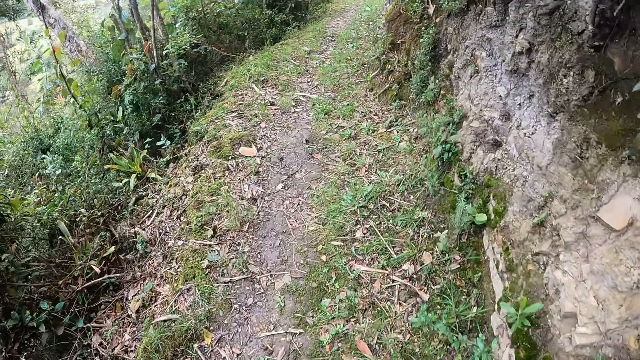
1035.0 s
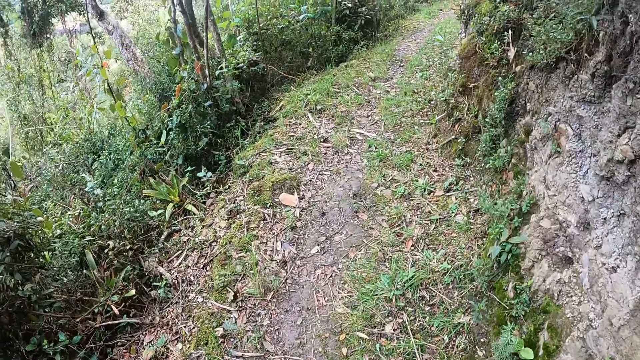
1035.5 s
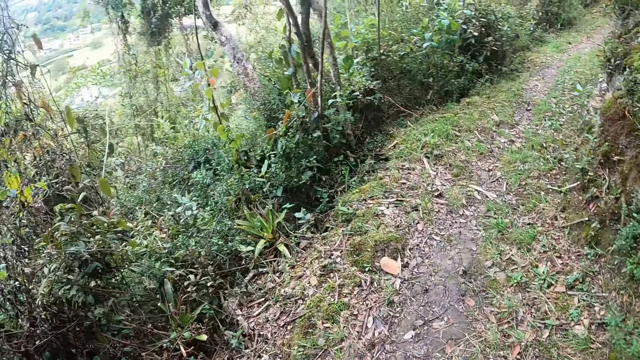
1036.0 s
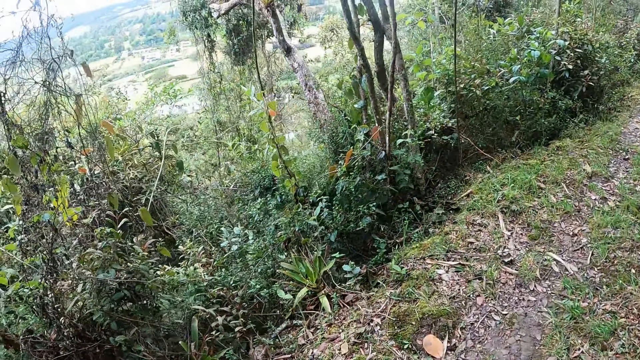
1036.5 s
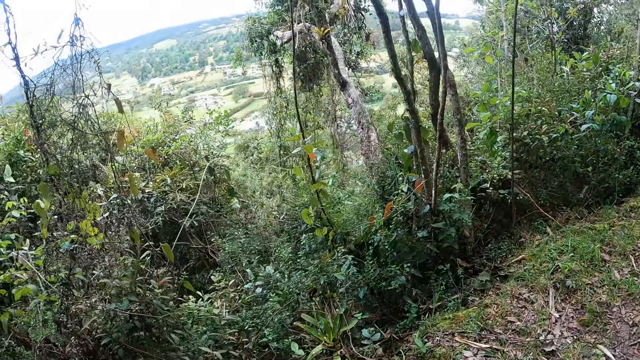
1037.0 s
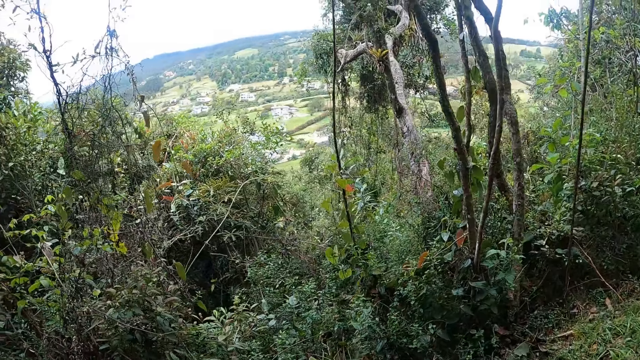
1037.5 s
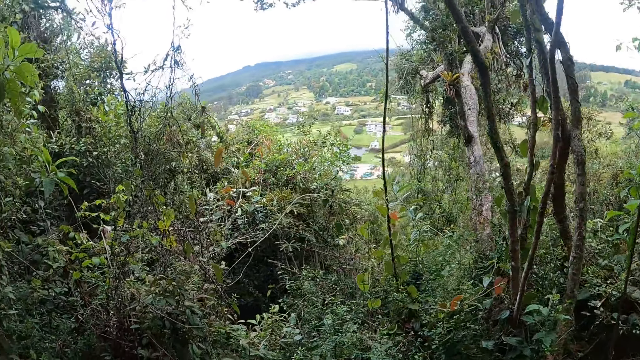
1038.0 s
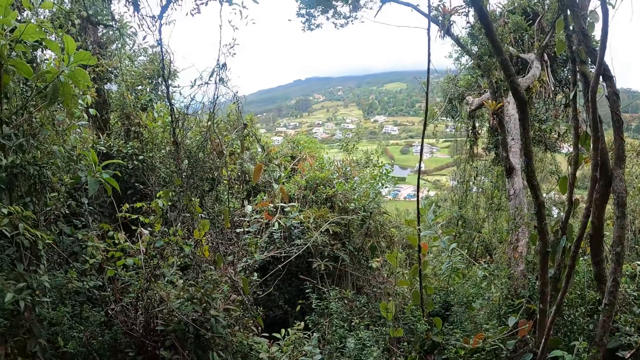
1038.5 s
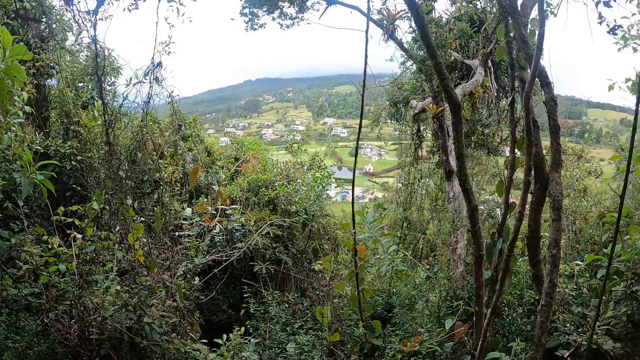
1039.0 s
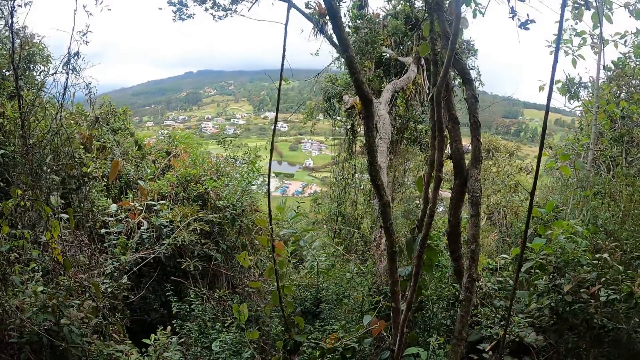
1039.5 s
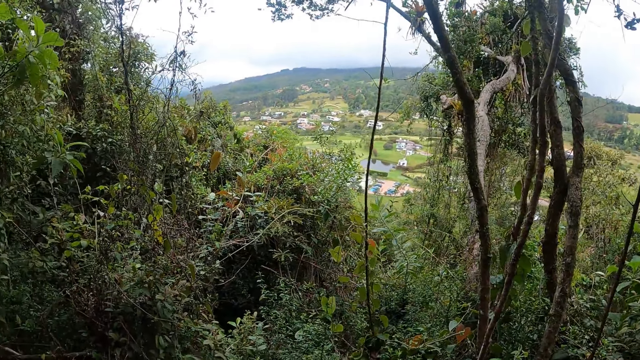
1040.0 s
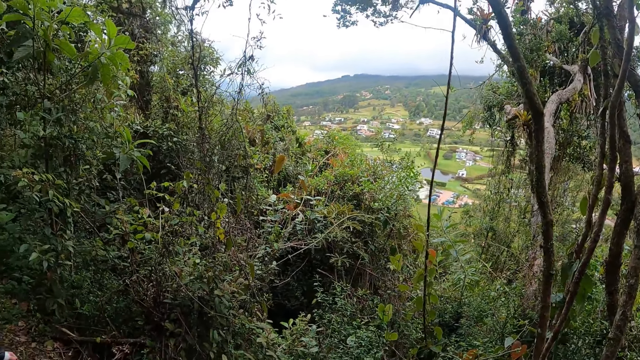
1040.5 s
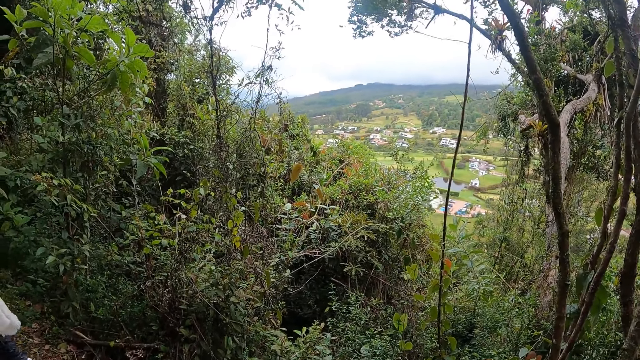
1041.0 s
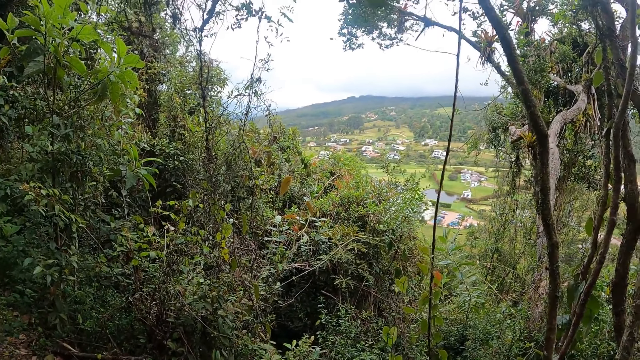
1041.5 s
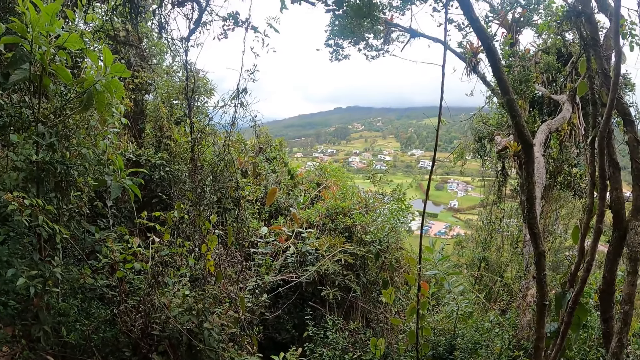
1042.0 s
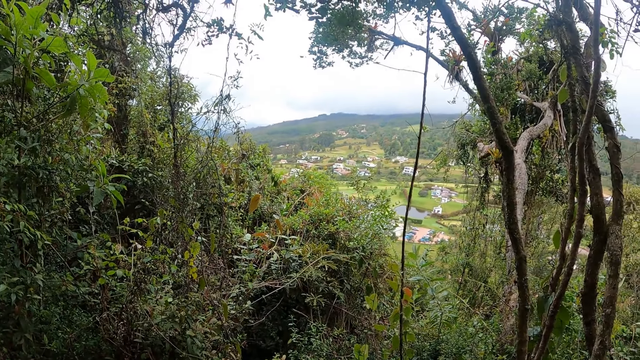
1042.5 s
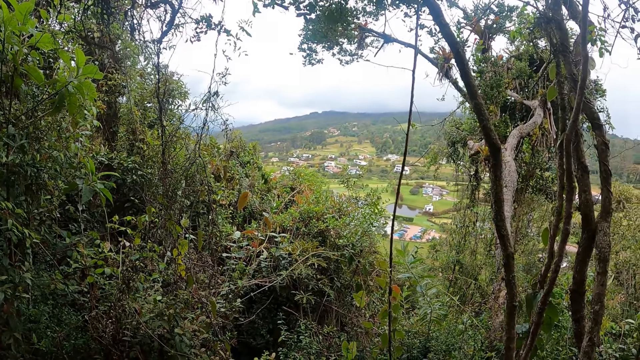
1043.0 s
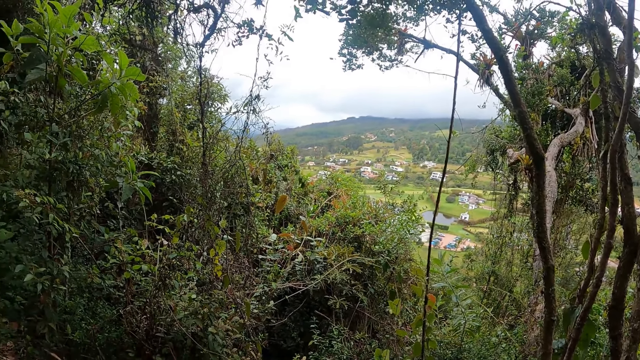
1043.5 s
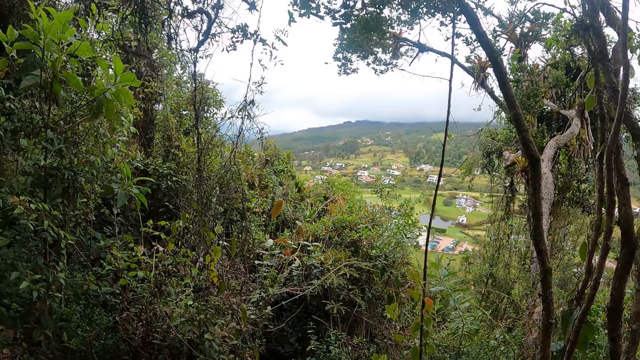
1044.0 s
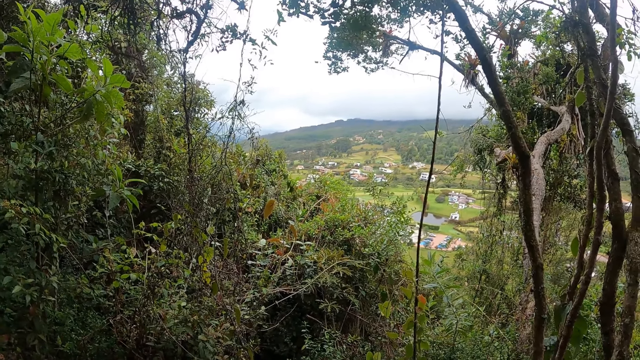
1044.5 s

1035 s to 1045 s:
The camera wearer looks around.

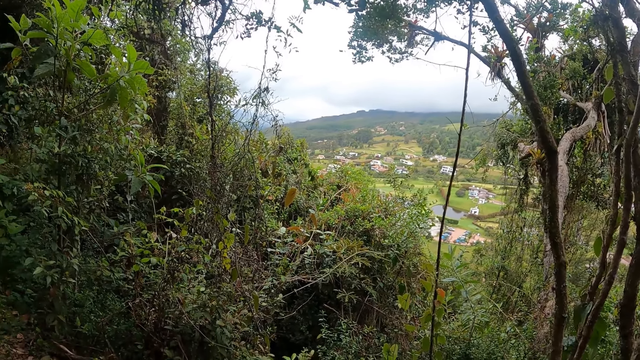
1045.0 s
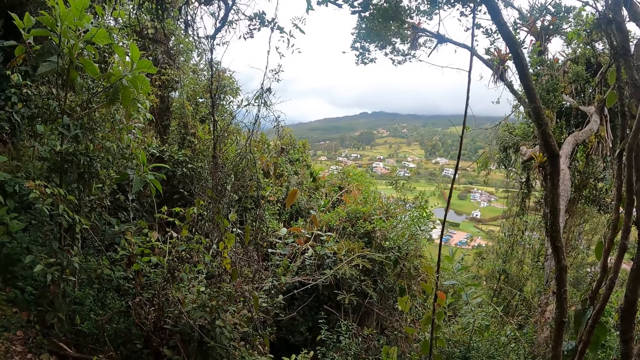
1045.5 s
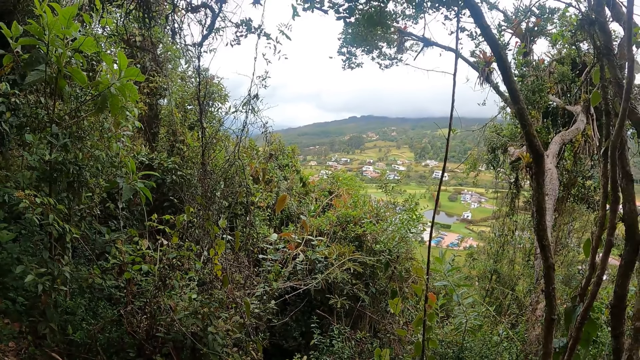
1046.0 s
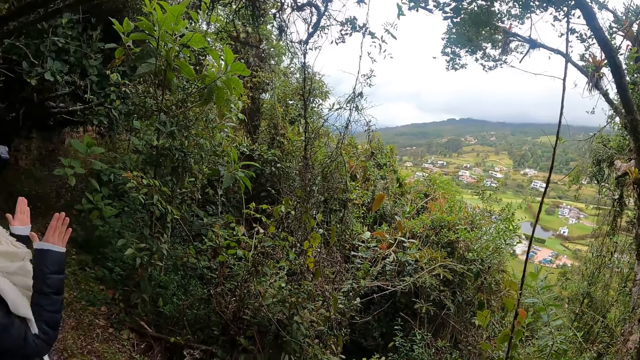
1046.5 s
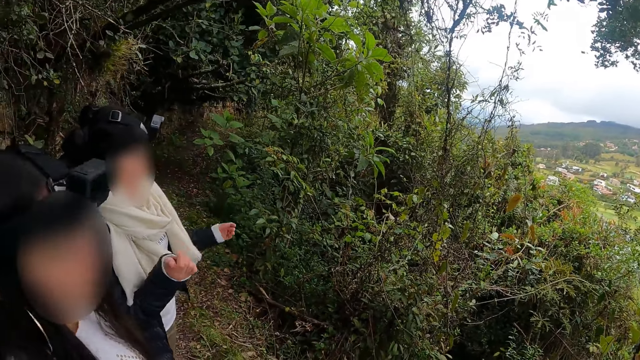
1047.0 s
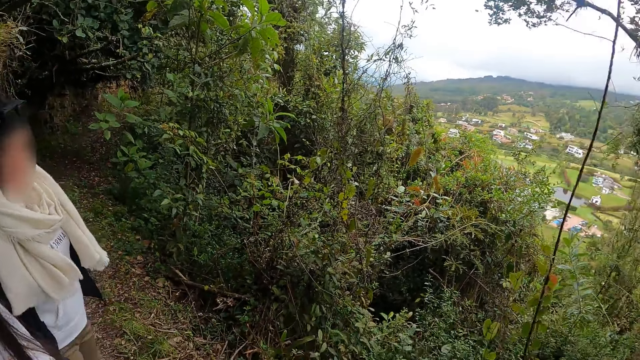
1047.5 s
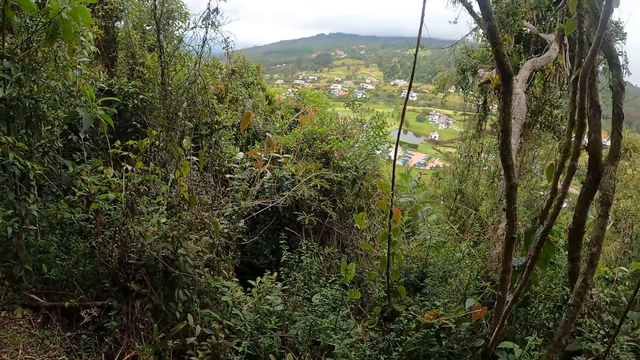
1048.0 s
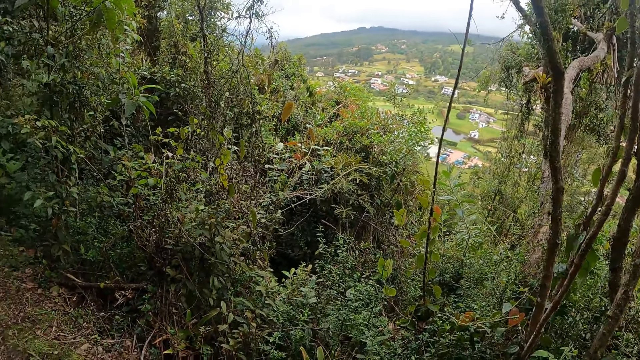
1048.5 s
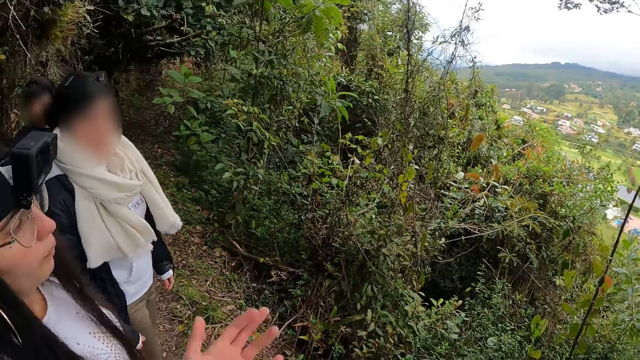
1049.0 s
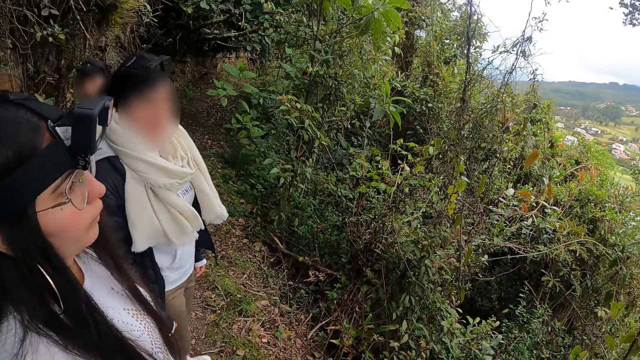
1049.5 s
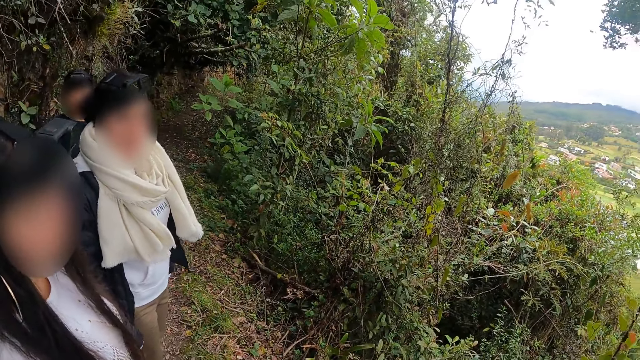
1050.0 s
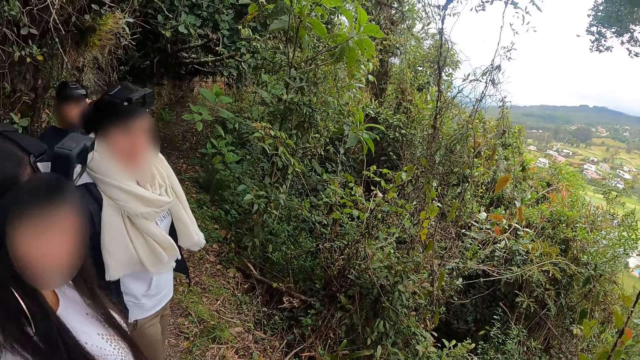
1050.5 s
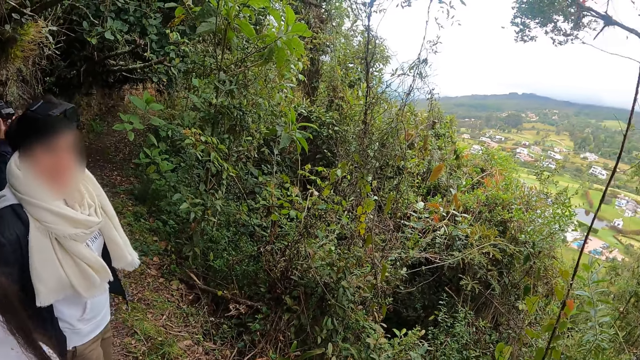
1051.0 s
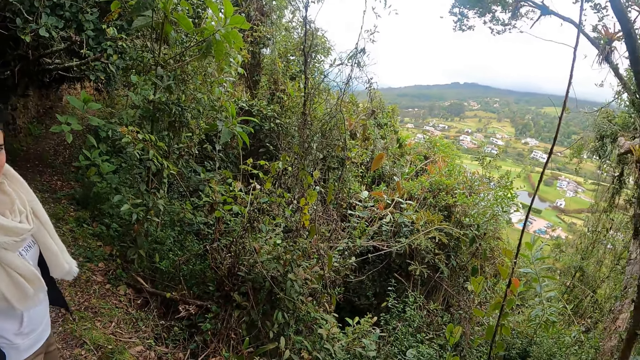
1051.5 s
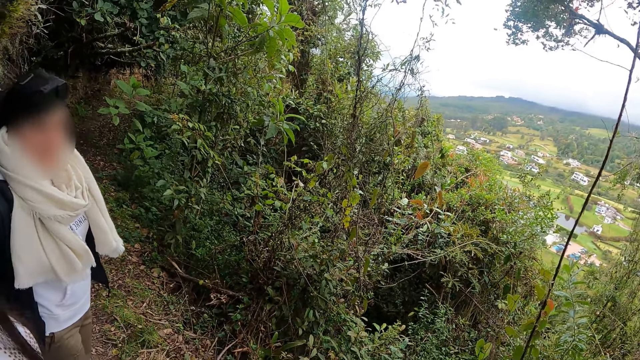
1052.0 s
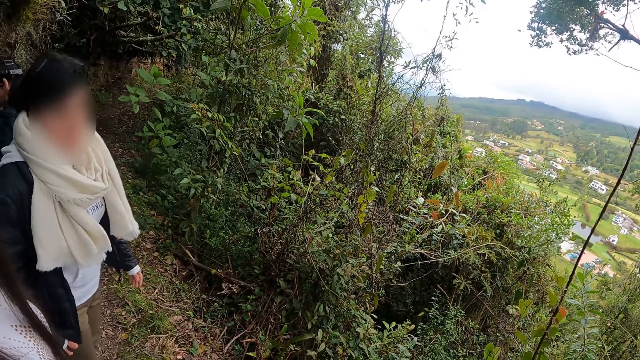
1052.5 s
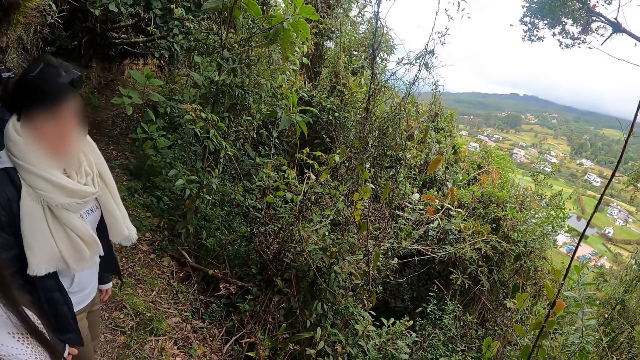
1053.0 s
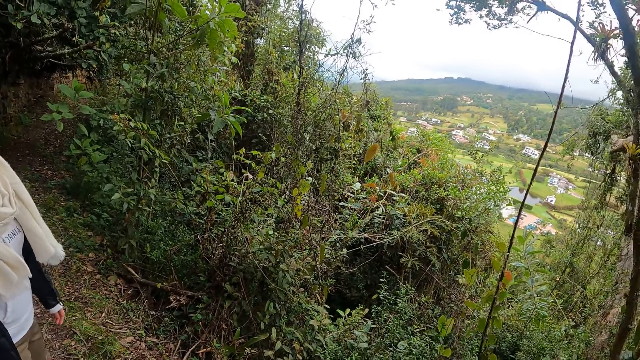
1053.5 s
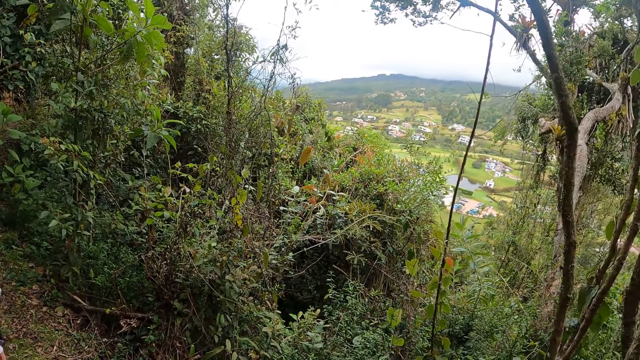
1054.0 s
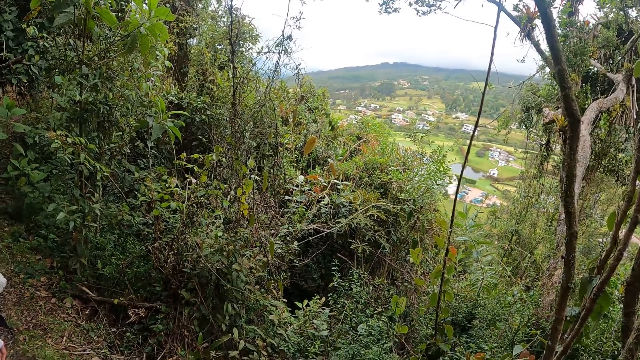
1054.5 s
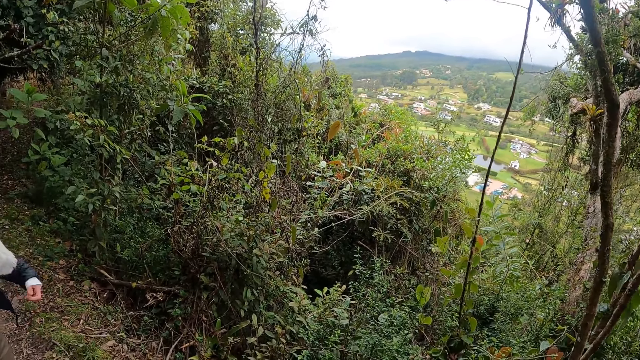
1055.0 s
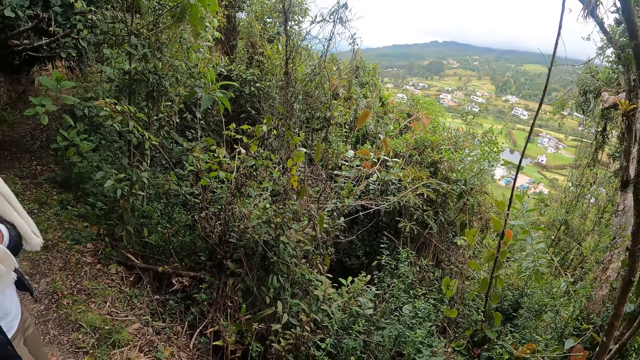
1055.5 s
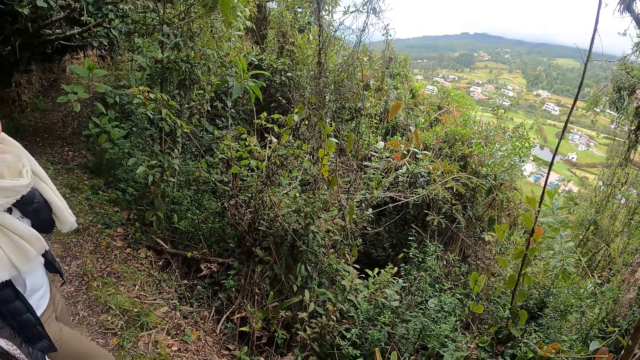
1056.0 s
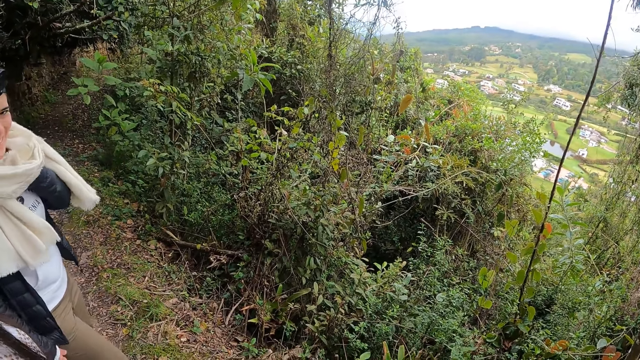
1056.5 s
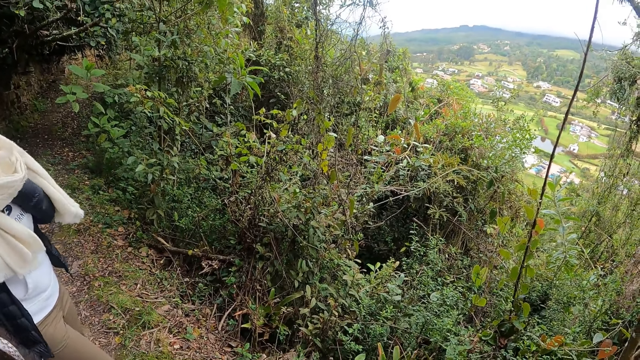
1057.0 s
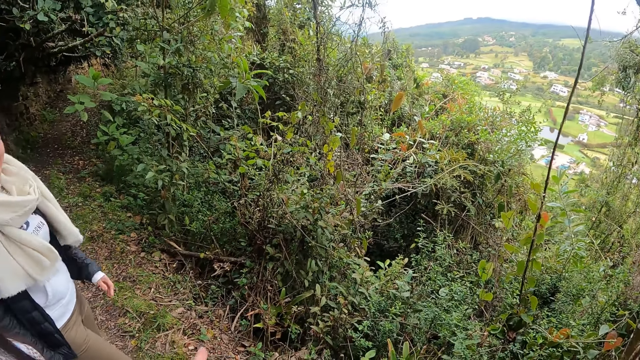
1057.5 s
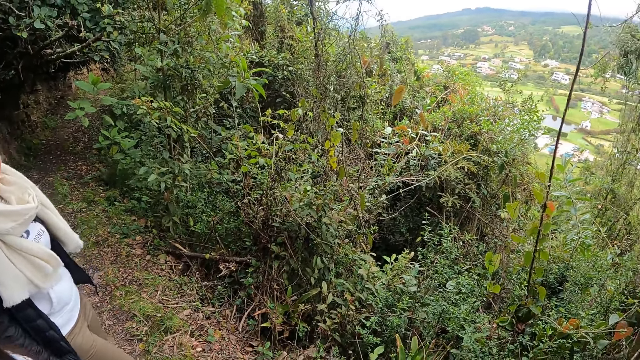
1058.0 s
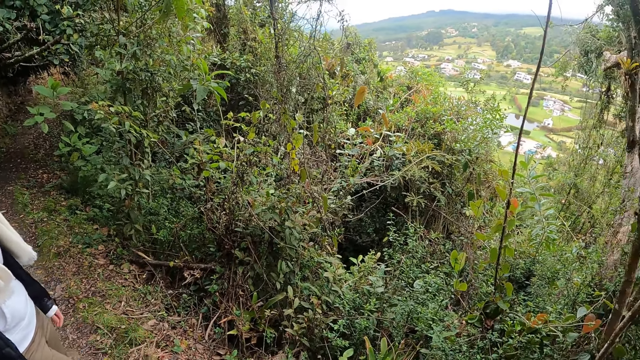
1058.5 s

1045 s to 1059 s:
The camera wearer interacts with a woman and another woman. The other woman raises her left hand to her neck.
